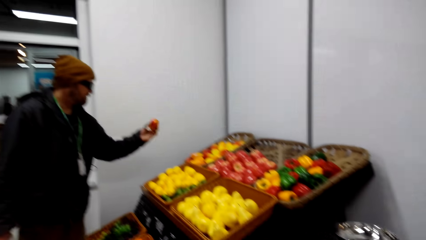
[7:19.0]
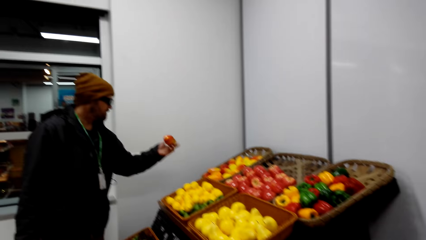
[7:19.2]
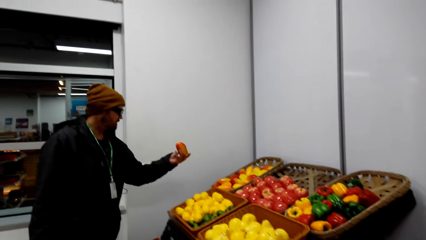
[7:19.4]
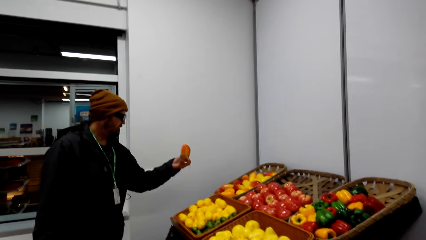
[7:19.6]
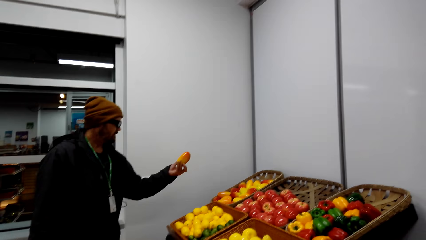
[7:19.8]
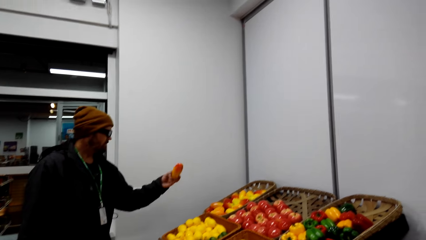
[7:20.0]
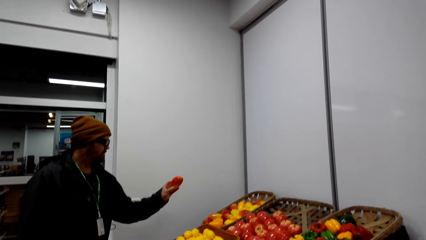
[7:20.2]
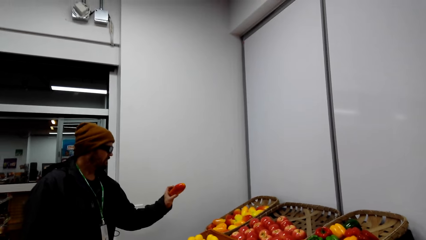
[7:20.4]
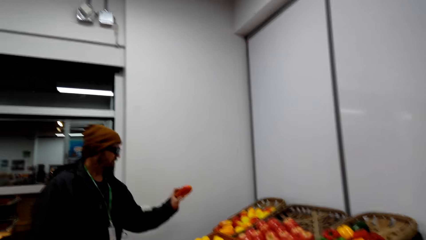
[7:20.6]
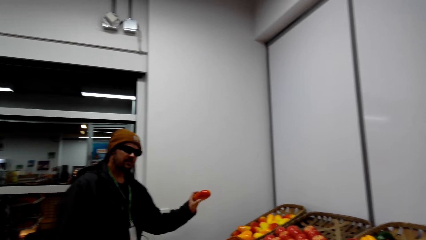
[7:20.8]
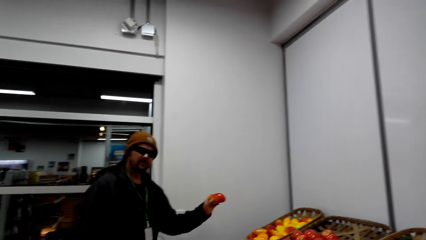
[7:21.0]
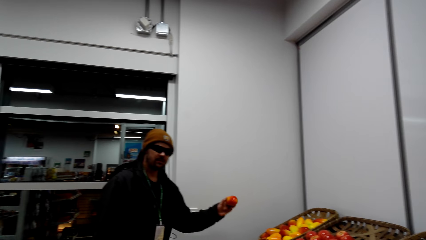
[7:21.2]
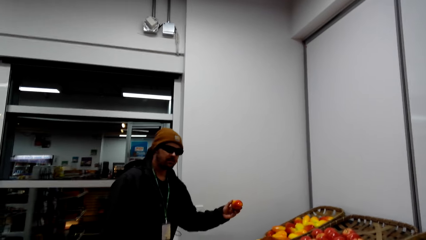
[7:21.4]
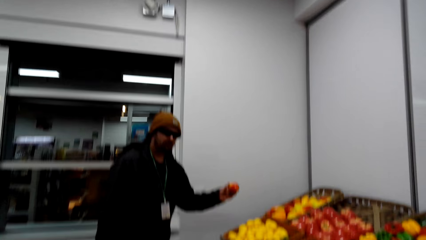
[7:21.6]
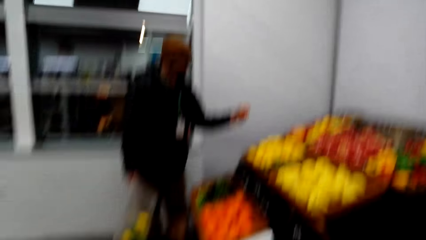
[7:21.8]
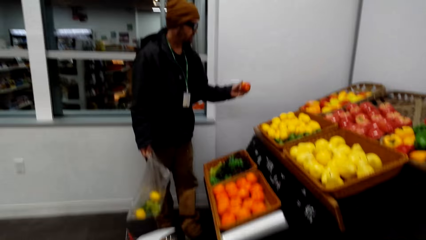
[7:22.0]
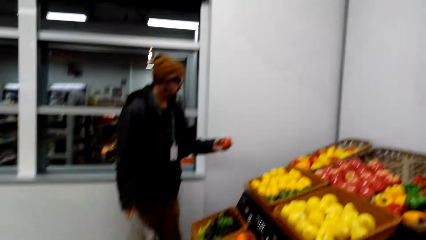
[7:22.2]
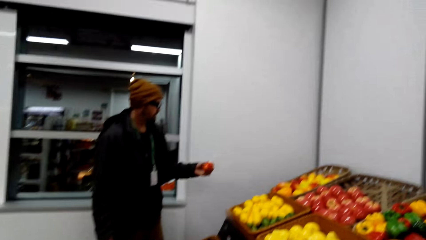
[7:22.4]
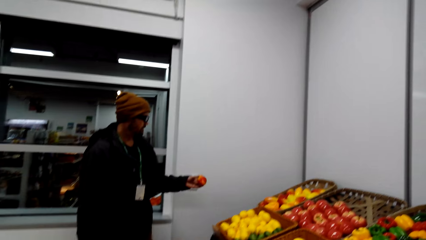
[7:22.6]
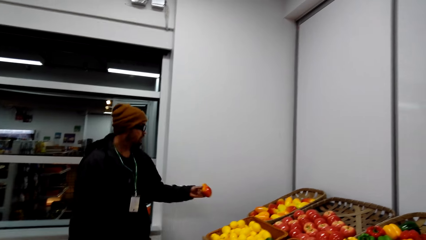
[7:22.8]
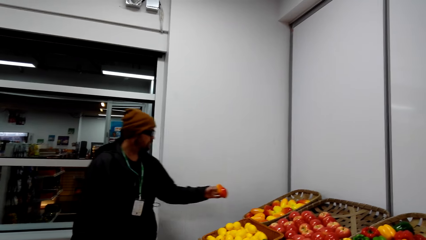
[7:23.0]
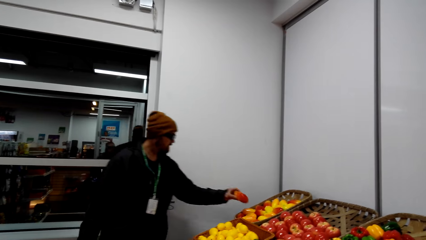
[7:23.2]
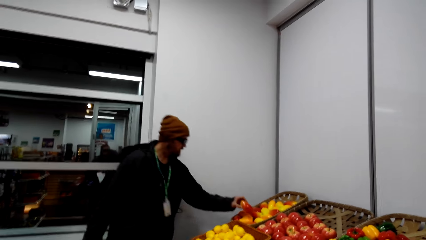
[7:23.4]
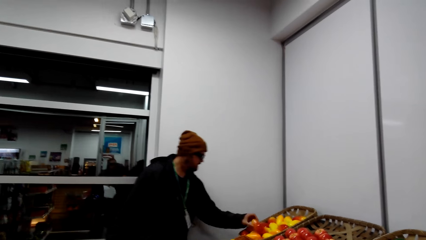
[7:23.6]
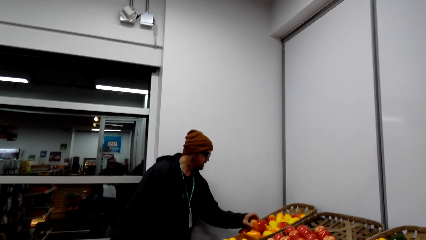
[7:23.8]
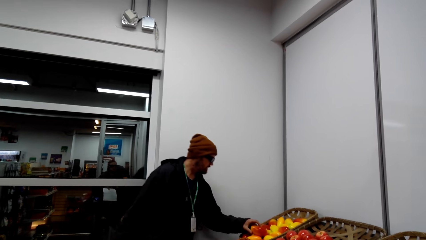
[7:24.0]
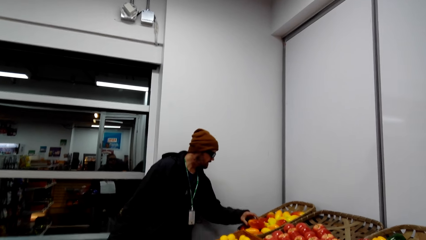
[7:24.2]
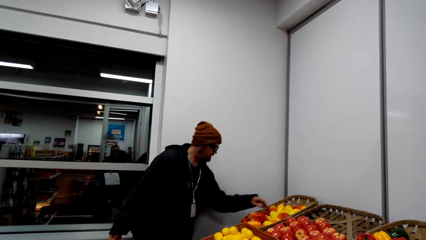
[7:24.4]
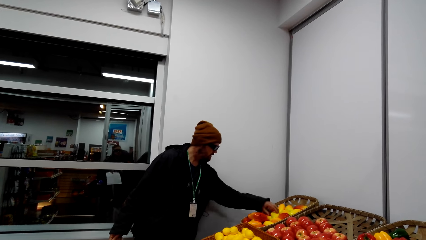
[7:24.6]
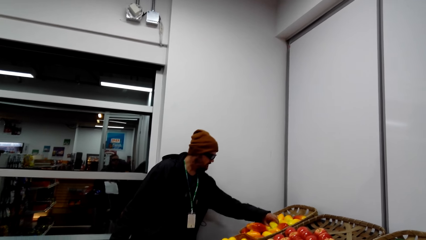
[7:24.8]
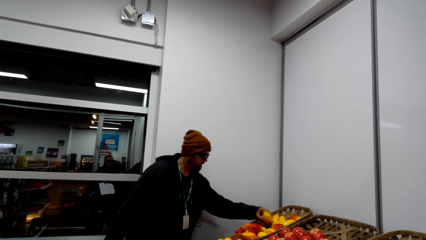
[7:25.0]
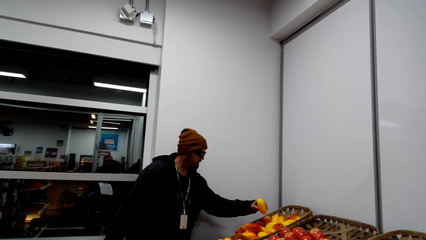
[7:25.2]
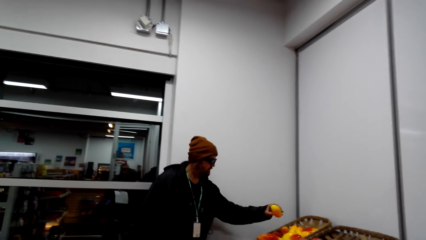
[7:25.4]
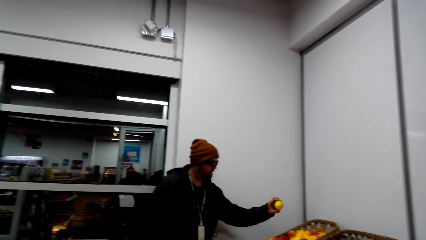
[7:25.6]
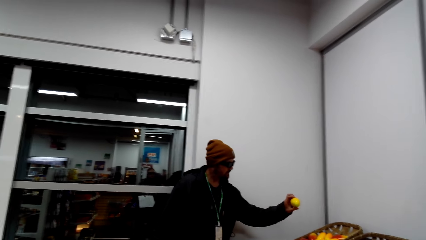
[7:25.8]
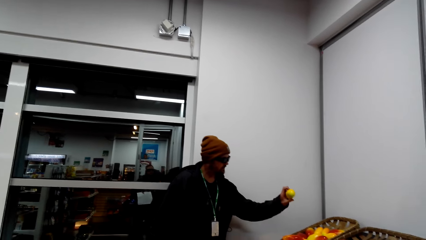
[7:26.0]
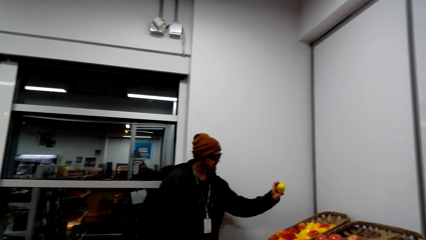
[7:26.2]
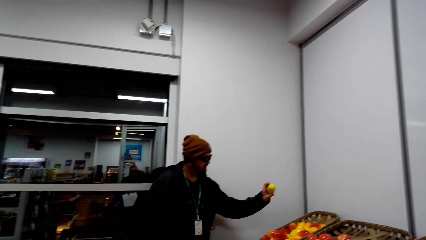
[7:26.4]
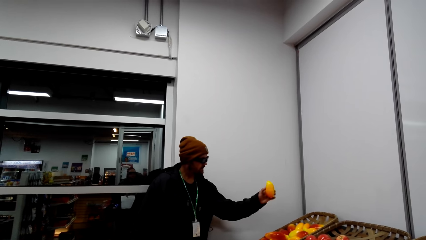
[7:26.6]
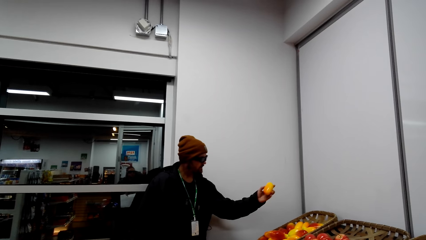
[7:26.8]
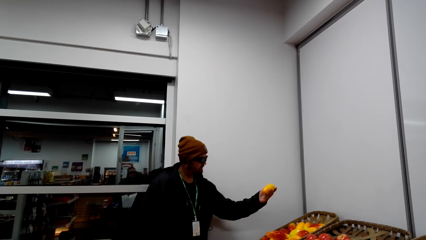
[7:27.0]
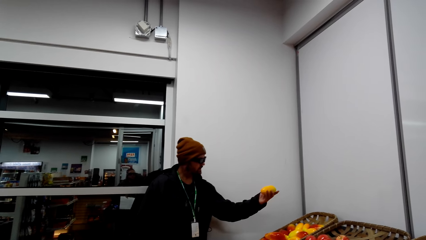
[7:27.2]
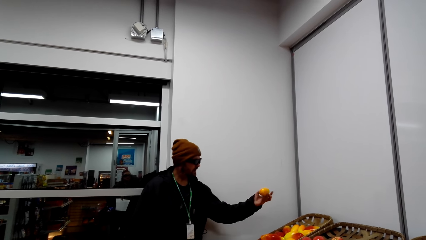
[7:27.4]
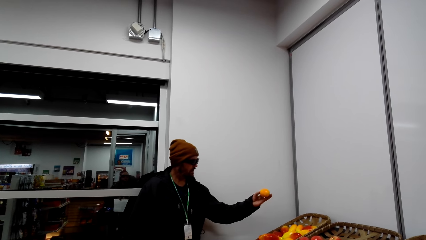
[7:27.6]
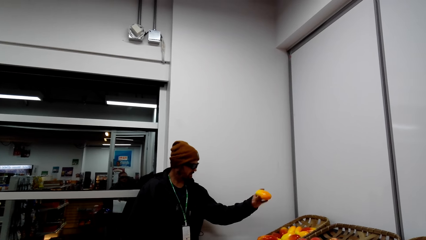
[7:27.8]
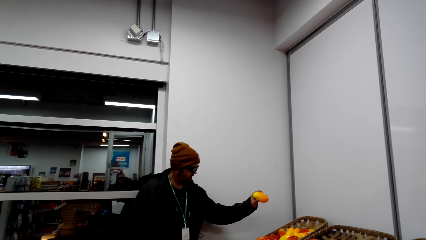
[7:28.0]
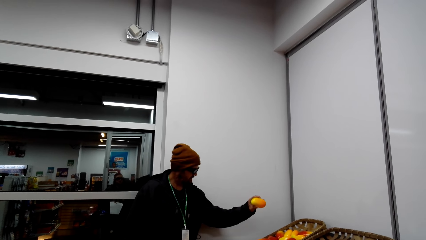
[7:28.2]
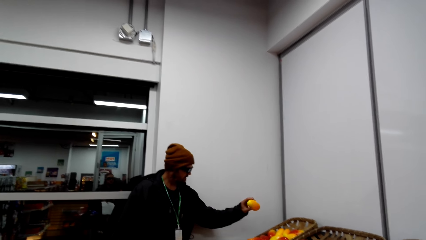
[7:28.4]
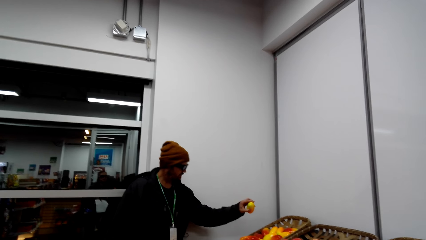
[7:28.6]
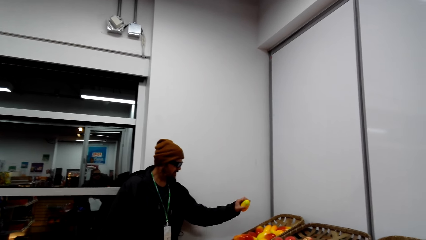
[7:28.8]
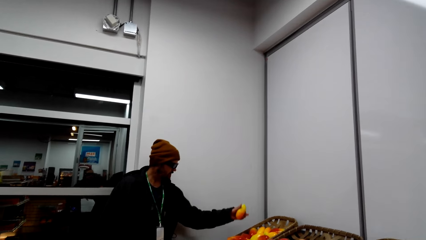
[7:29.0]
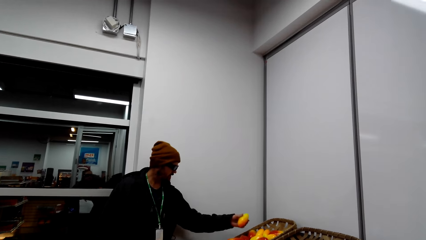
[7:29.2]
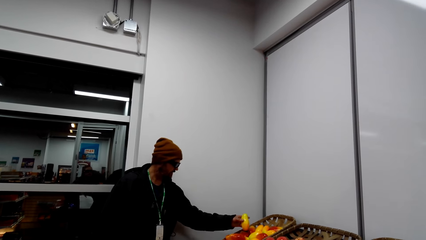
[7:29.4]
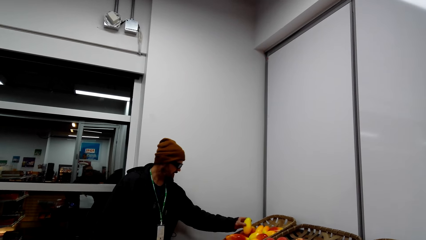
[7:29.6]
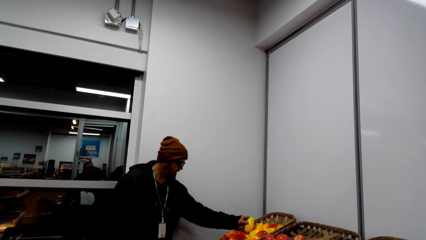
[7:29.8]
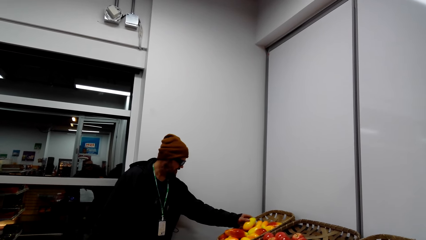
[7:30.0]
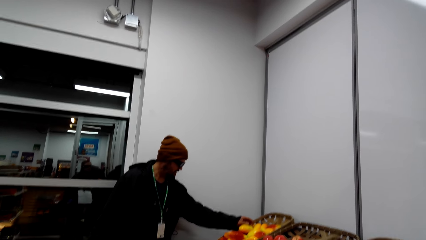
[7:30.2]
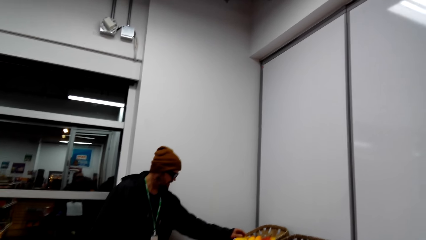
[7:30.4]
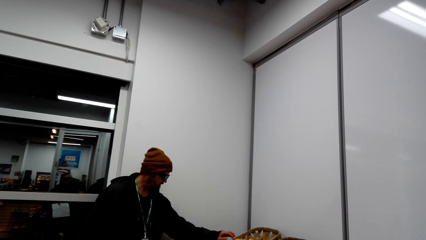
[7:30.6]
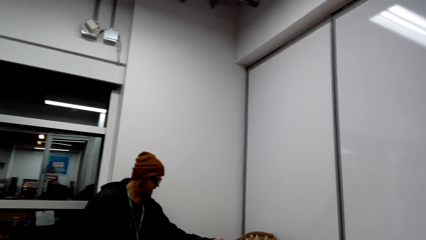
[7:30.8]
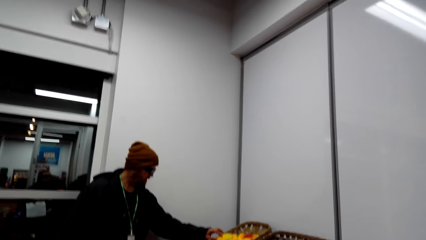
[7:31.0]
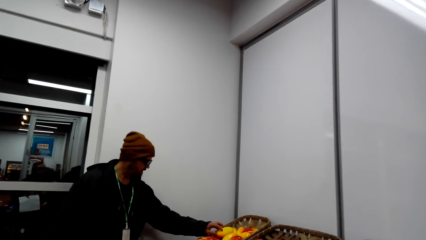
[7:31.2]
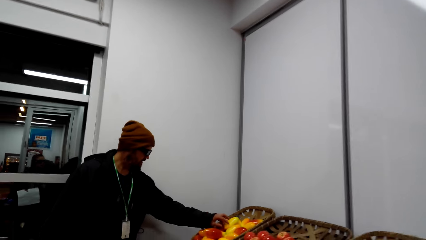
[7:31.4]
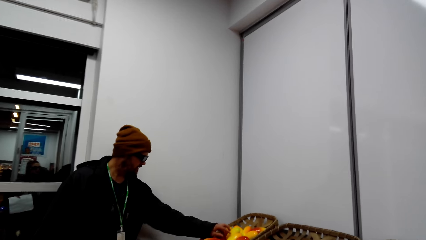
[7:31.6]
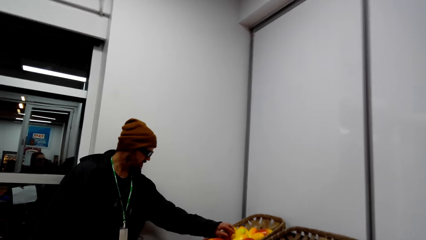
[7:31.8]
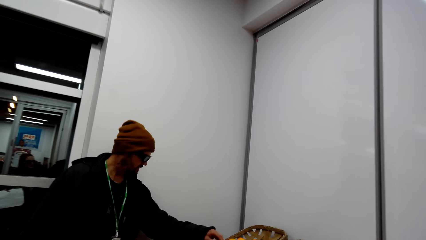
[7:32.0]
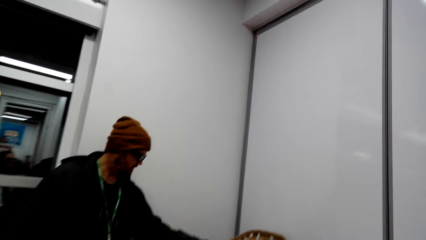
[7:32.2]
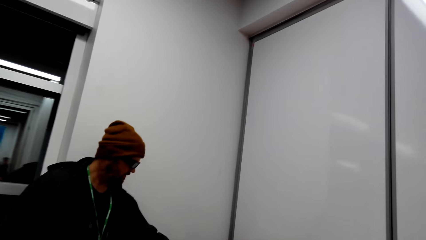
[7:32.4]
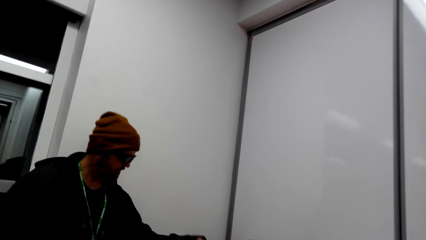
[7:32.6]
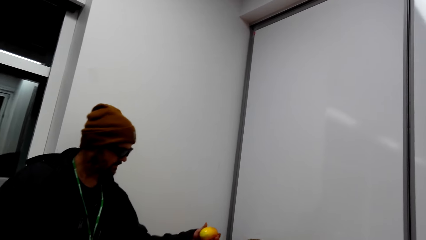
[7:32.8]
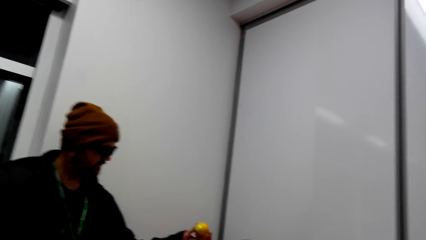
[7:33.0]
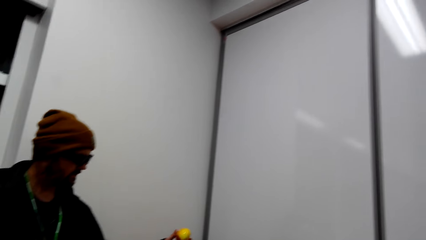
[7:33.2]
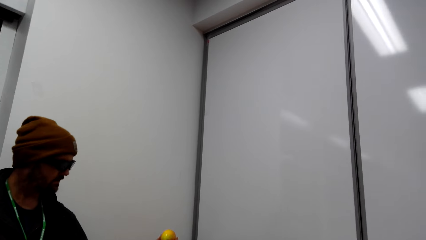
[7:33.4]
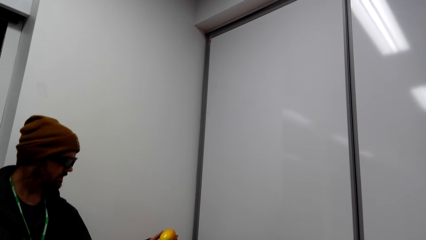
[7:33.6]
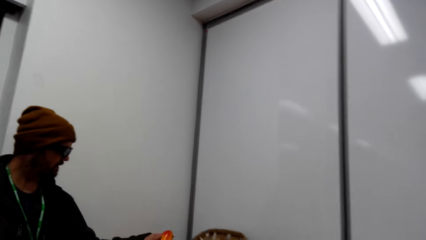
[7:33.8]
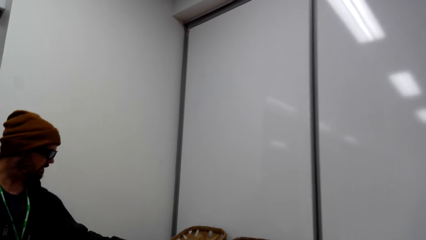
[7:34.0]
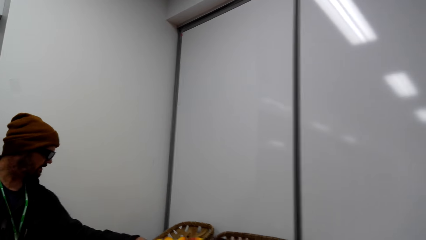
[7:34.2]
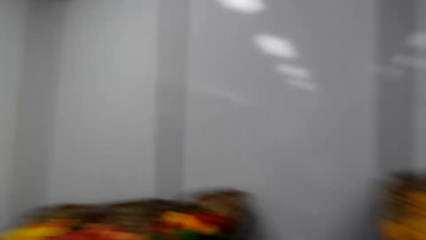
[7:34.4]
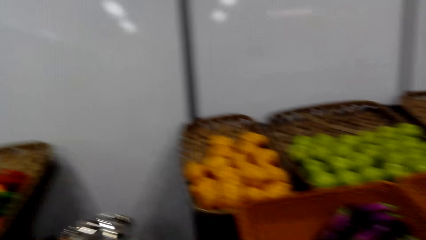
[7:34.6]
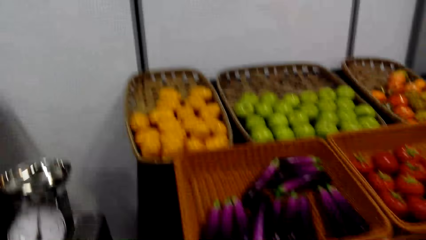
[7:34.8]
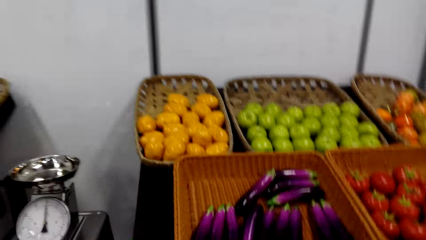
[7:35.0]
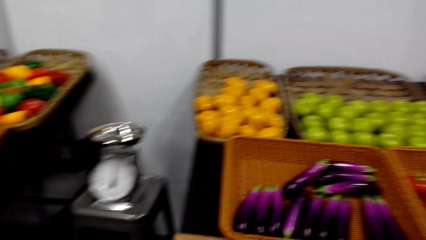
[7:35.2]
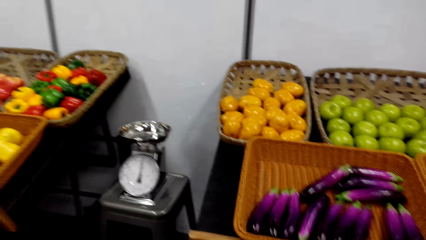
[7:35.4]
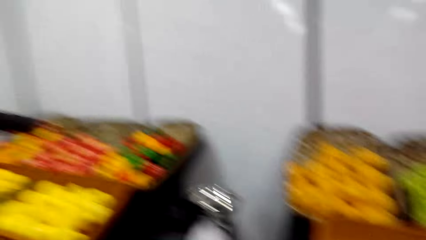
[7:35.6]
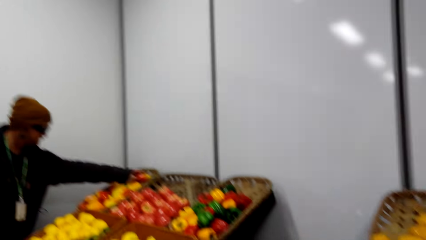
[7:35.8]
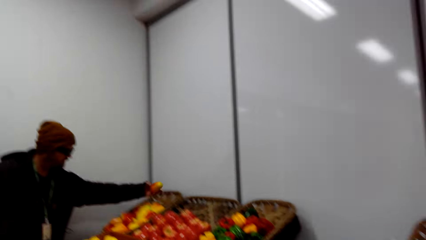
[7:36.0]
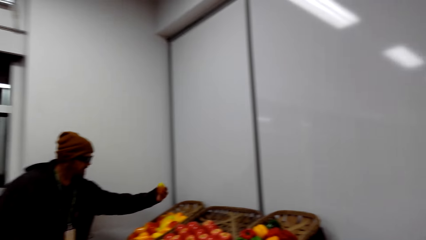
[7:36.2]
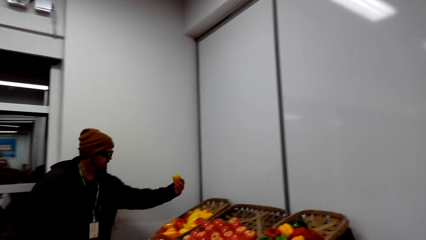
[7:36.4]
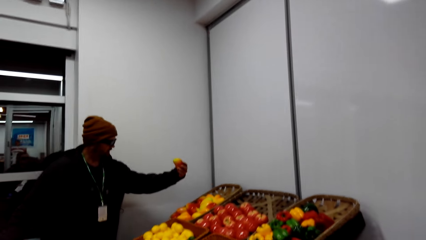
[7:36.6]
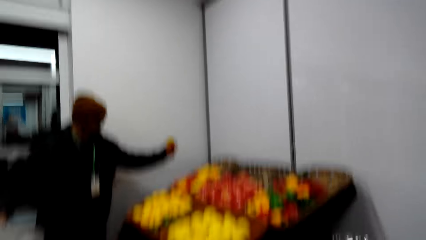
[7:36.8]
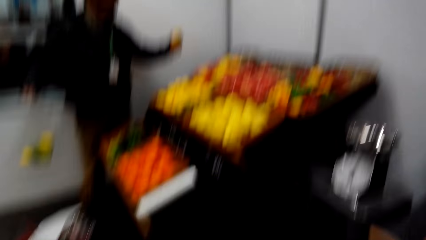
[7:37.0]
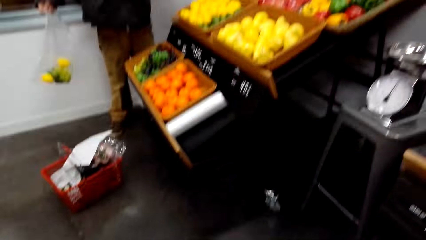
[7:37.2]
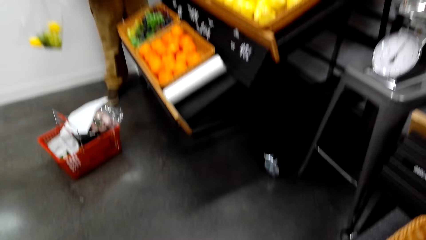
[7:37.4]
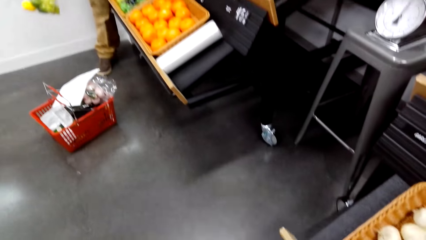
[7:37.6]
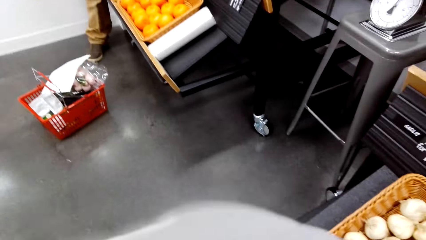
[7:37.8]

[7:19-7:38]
A man samples a fruit. The camera wearer talks to the man. They interact with the man. The man samples a fruit. The camera wearer looks around.
